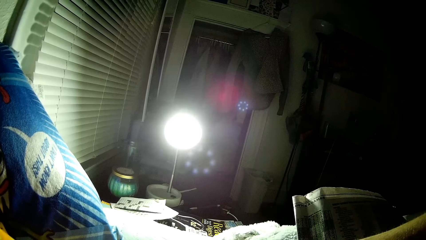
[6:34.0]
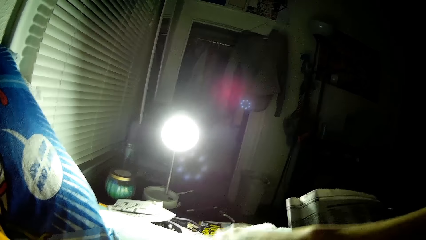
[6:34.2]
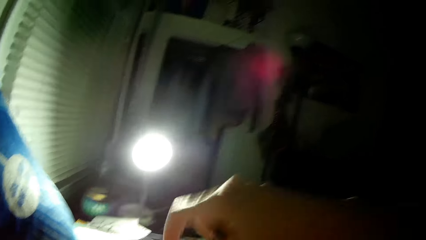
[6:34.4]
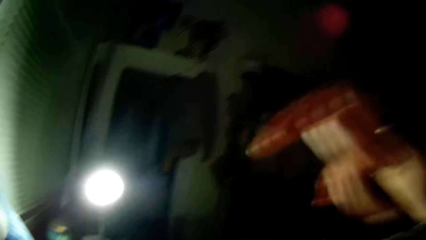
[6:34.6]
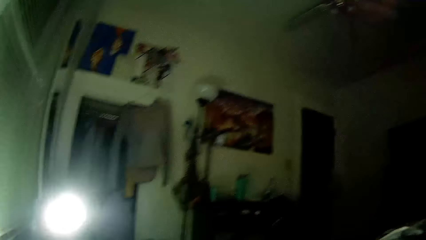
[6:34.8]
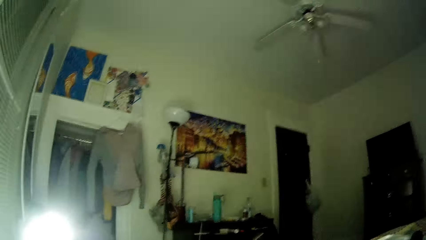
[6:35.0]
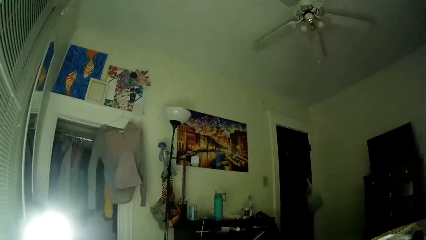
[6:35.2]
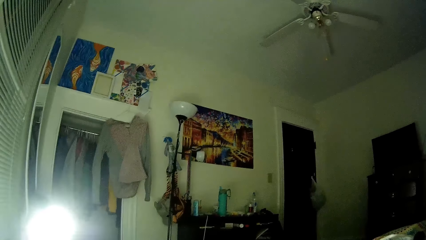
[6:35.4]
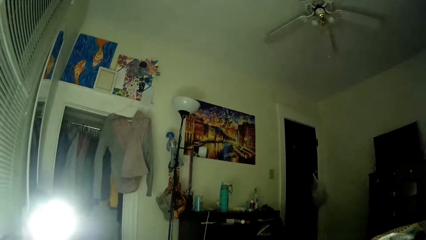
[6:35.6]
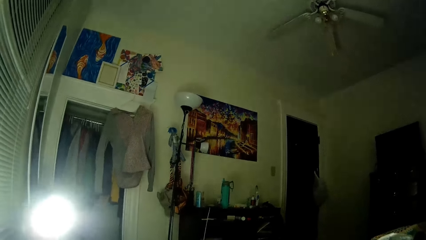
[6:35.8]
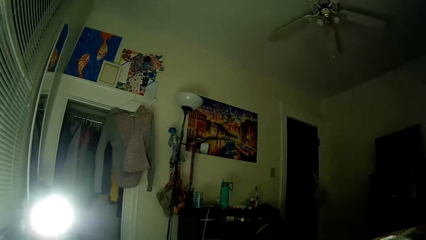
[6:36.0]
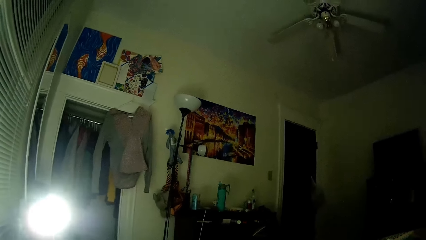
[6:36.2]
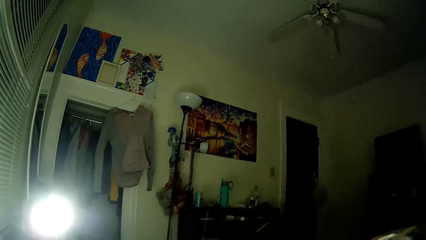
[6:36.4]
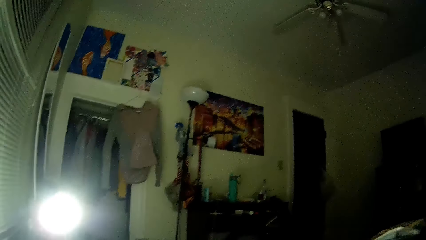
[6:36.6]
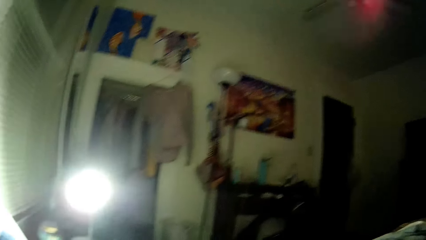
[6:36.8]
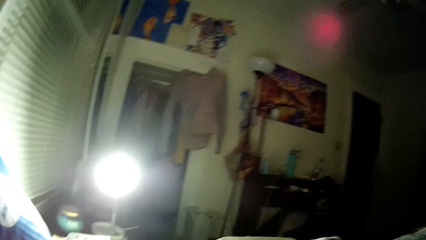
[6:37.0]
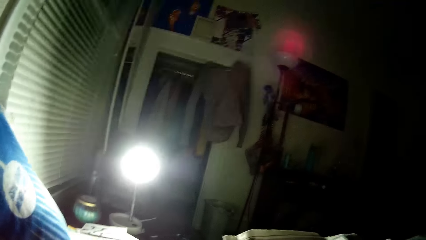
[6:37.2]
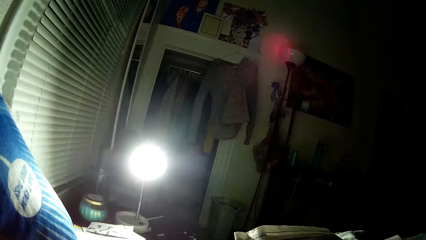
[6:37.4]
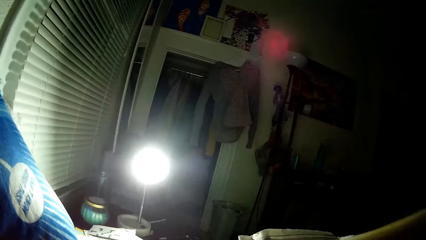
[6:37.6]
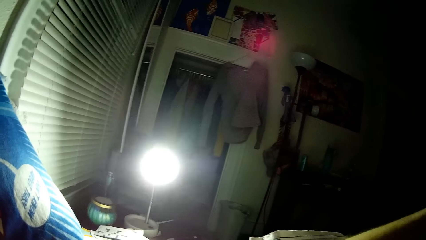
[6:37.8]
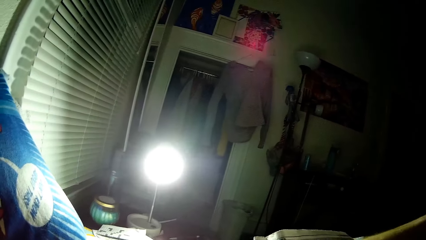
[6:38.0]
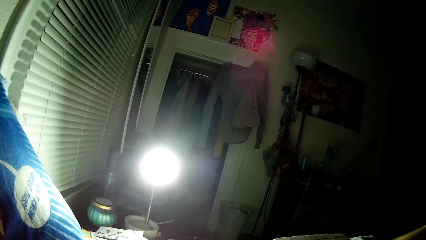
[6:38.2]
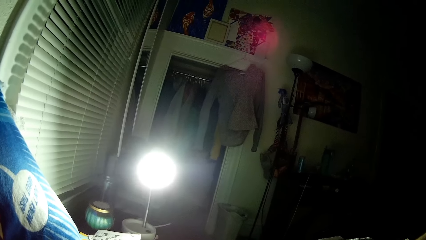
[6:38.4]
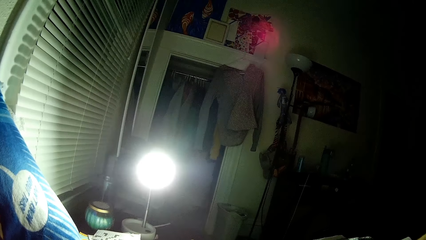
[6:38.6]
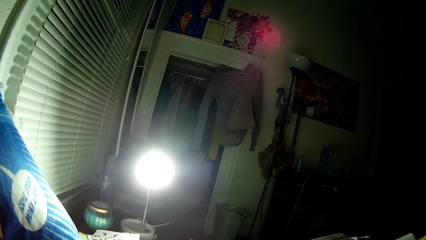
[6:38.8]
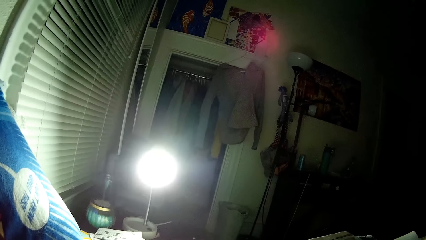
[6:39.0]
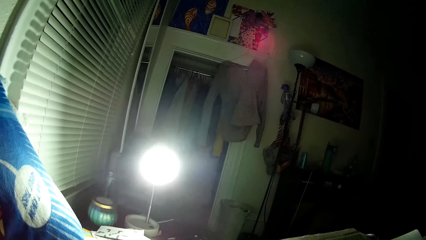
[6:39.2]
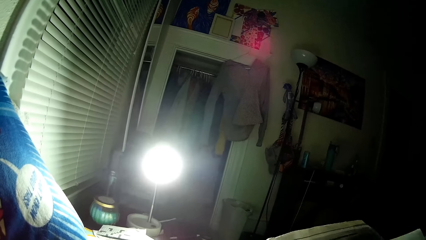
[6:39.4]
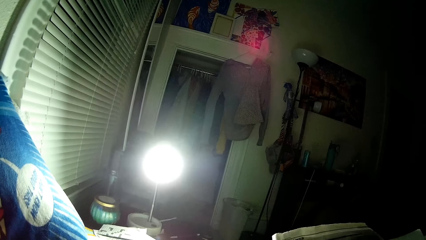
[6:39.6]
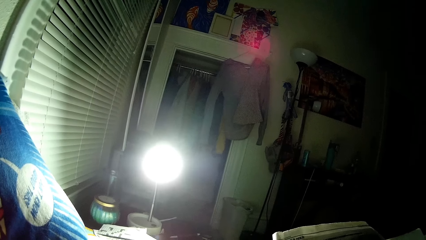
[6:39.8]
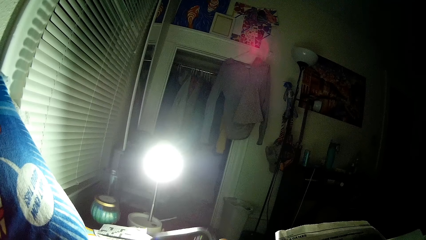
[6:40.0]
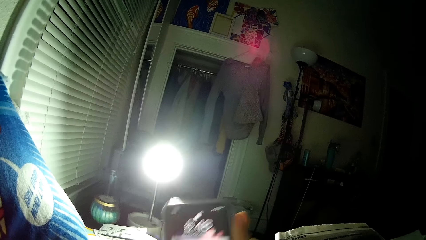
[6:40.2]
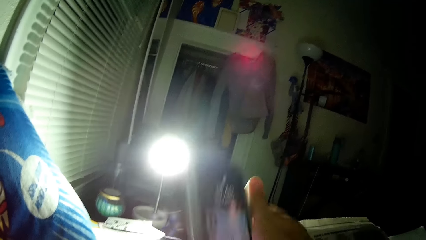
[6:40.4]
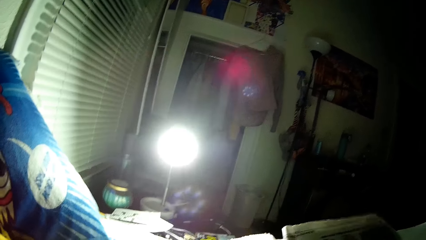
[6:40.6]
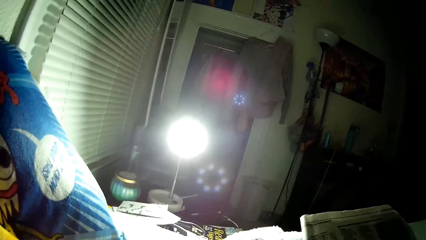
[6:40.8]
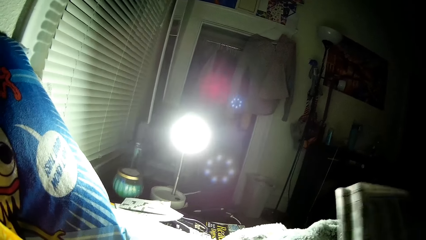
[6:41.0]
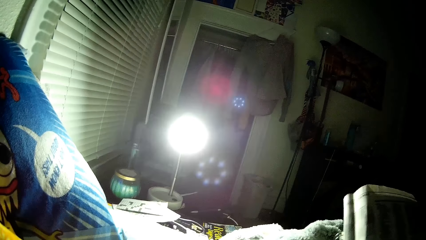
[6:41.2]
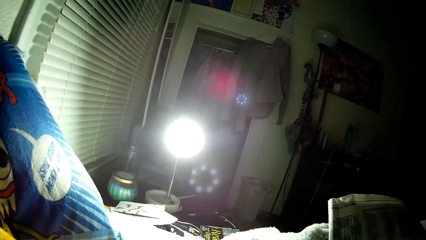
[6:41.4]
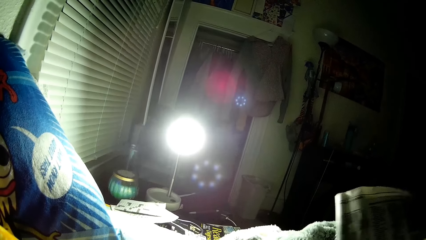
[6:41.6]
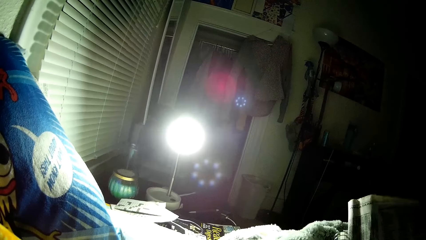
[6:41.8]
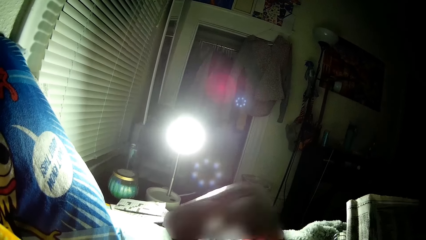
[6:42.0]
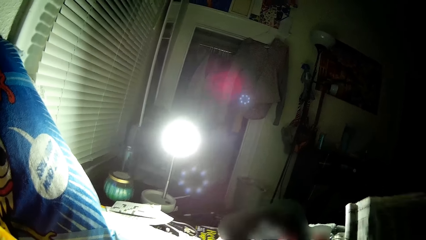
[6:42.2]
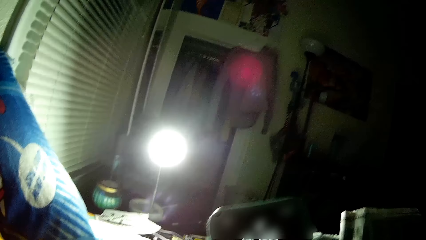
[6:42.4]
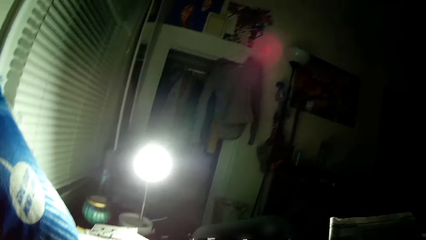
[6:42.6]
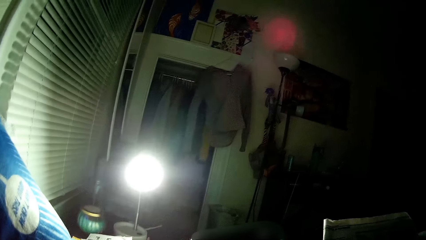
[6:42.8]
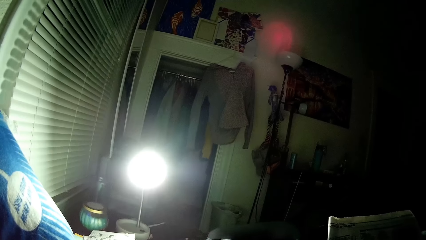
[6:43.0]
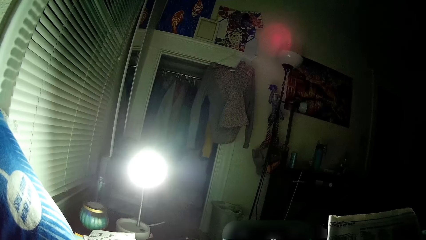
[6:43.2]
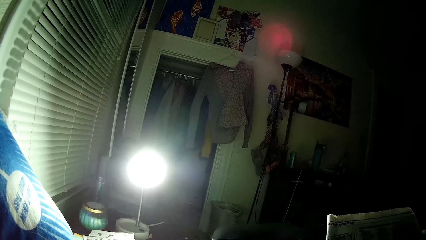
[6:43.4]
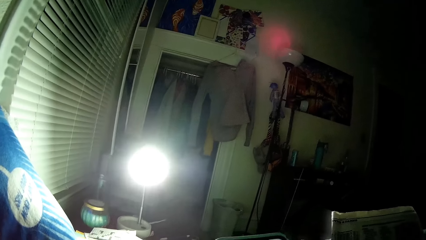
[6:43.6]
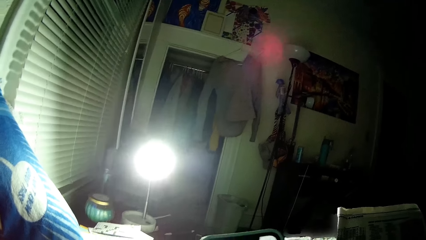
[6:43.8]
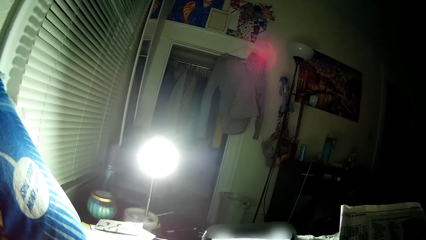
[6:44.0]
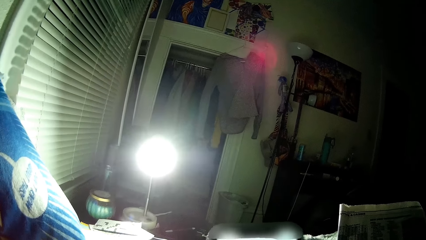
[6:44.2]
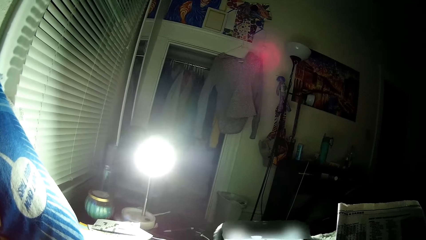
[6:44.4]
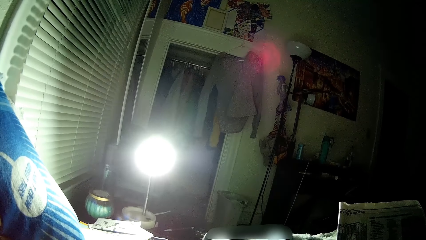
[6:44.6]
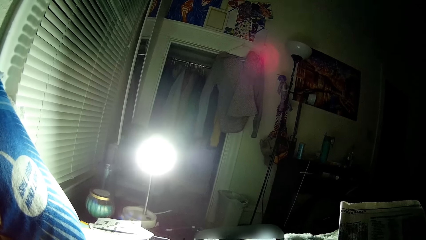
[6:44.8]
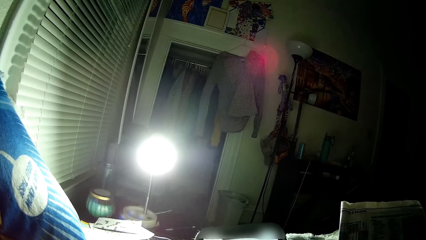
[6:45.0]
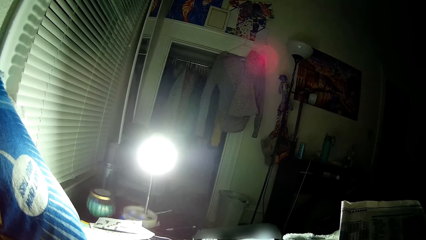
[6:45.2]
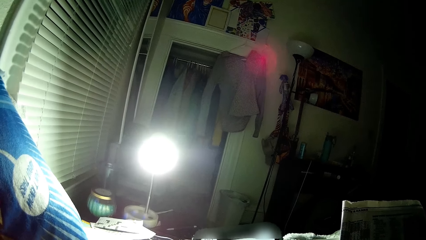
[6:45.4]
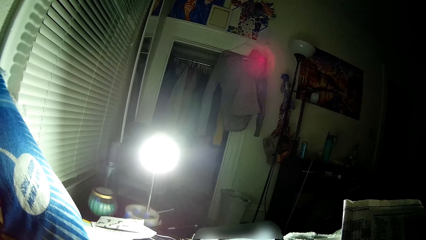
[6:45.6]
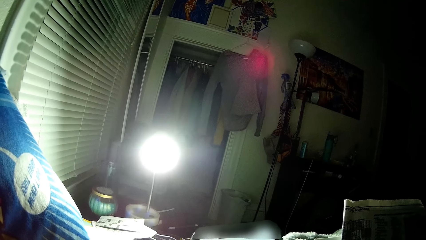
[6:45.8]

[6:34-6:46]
The camera wearer holds a phone with his right hand. He uses the phone.

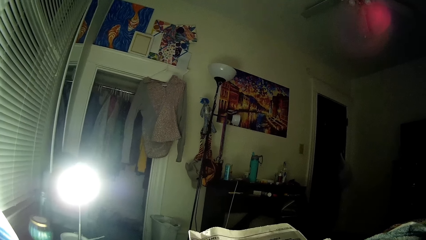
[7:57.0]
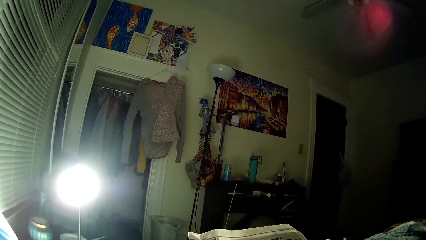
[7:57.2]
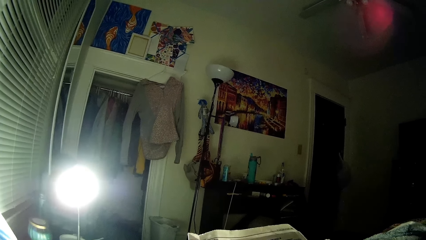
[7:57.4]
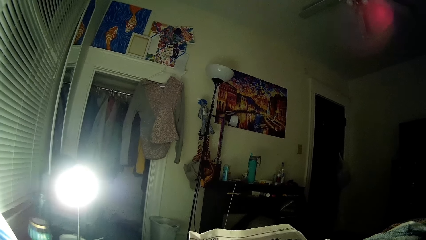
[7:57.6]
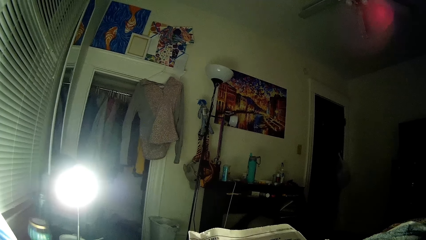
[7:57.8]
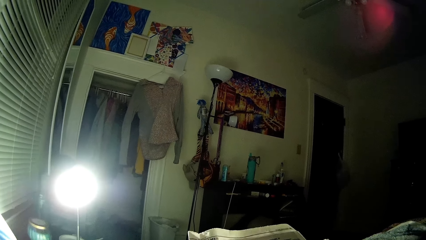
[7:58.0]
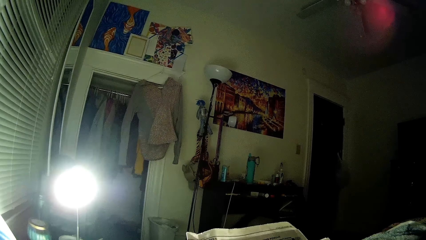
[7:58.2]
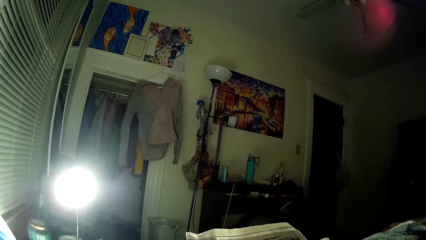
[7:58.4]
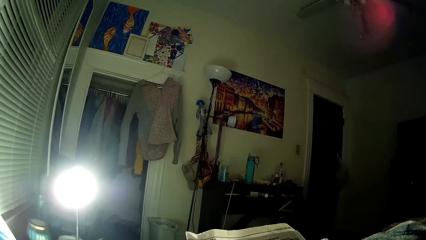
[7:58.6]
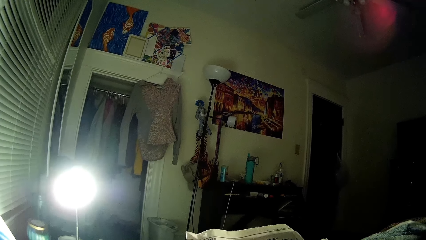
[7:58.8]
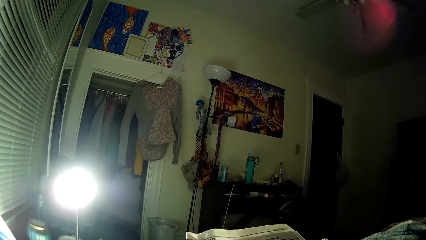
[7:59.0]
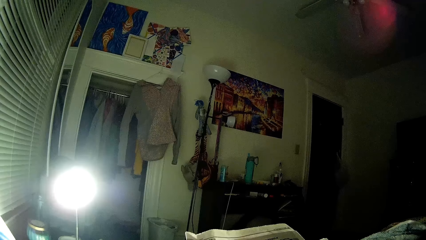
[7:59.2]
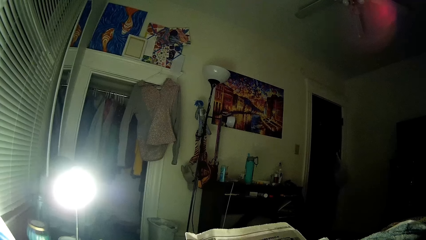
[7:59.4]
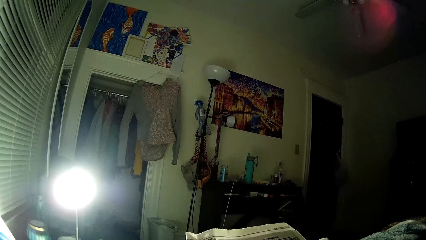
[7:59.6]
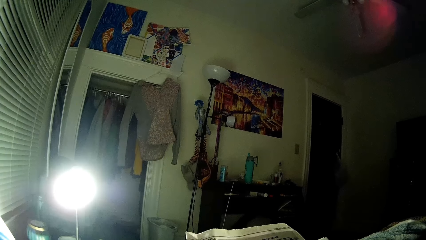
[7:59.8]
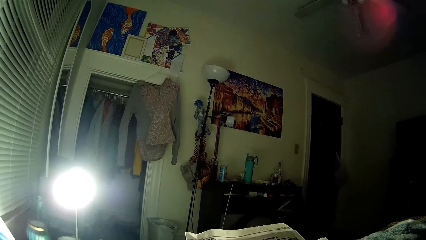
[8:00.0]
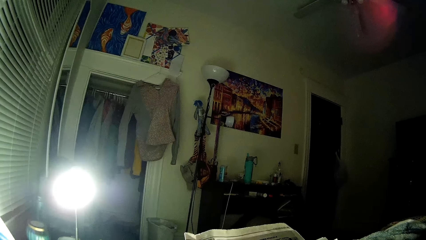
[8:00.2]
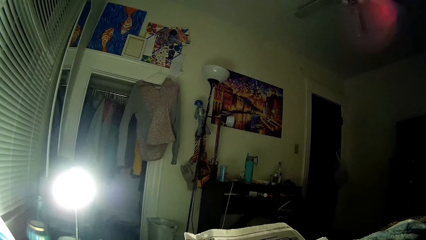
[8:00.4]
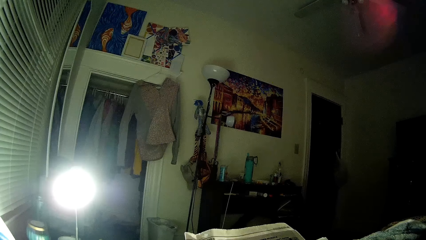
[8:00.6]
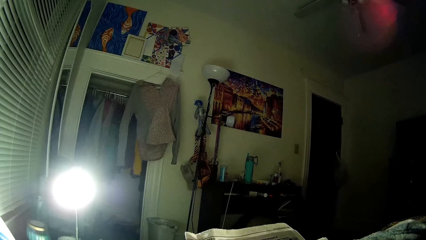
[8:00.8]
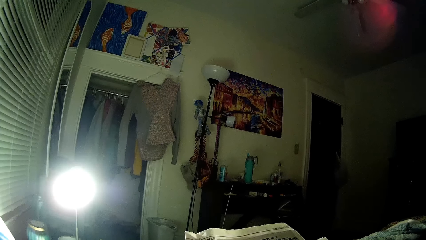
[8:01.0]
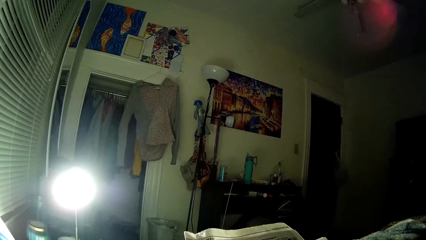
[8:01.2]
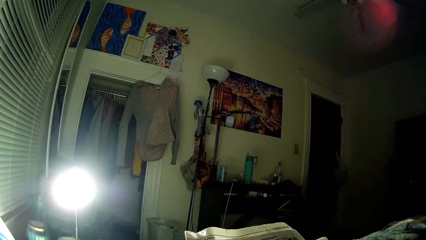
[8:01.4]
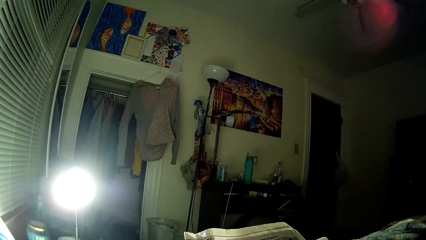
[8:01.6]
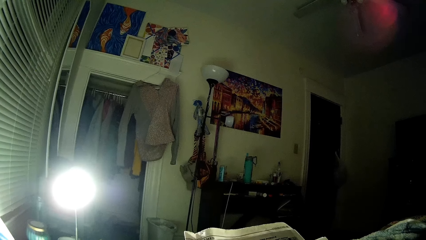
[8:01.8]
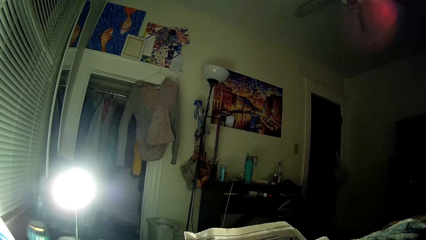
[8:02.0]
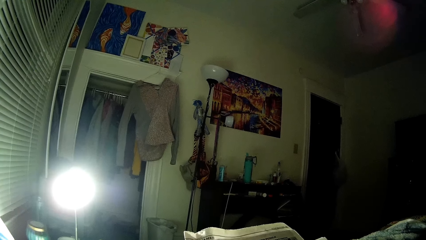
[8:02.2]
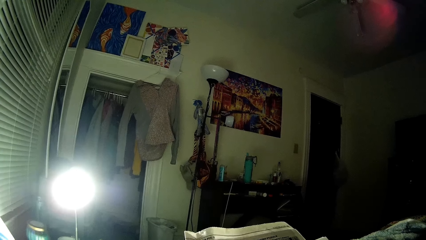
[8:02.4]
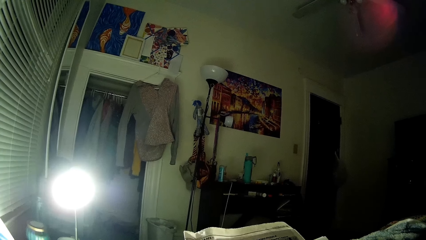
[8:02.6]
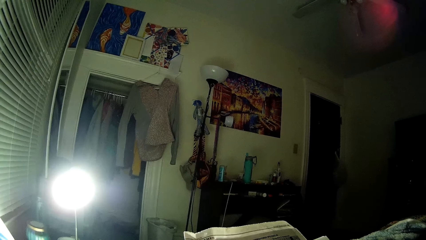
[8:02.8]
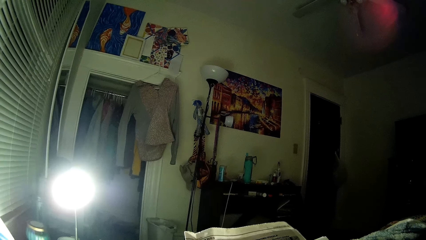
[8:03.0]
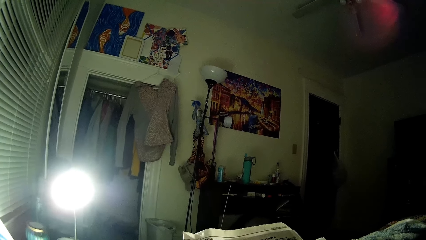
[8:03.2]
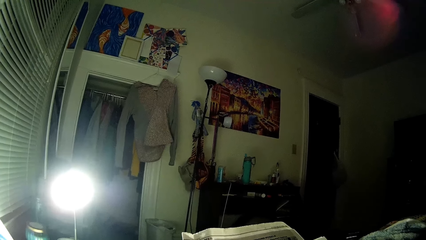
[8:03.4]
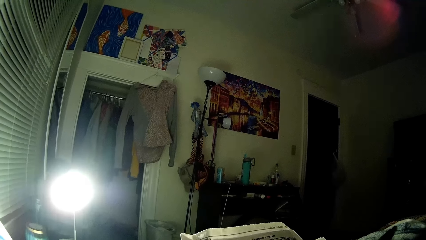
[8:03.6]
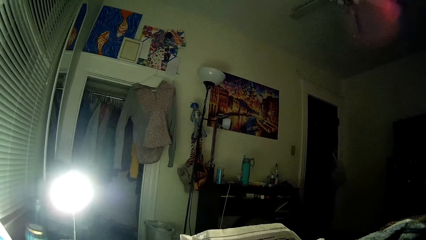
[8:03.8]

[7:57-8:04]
The camera wearer reads a magazine.
